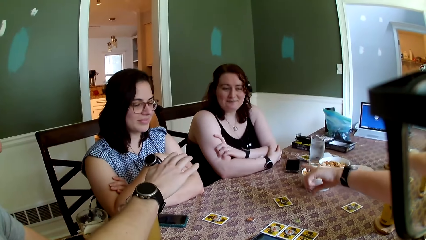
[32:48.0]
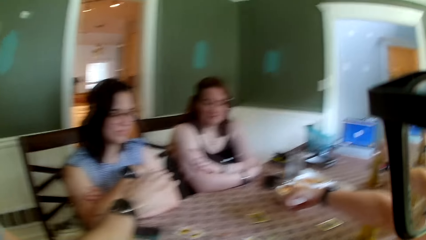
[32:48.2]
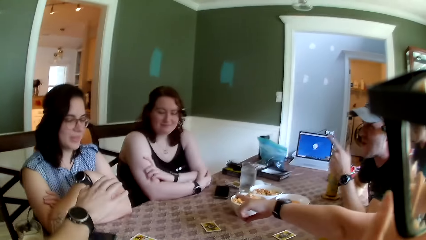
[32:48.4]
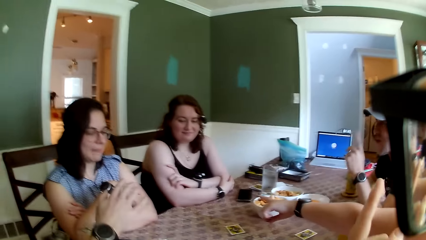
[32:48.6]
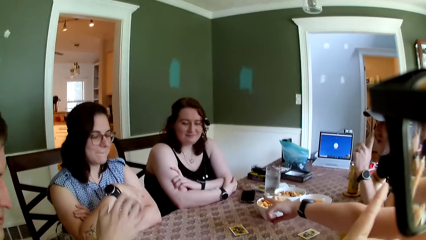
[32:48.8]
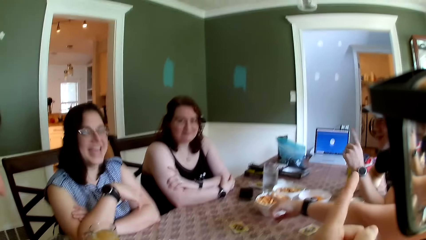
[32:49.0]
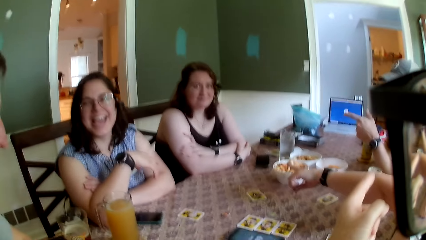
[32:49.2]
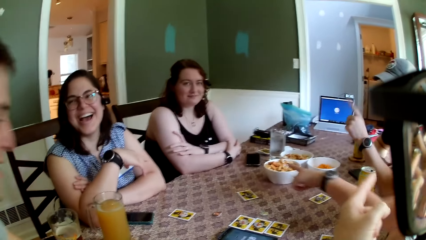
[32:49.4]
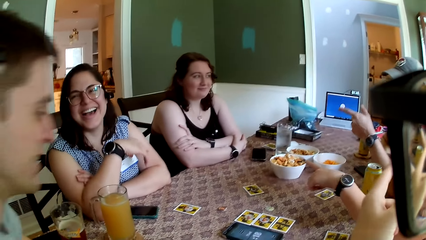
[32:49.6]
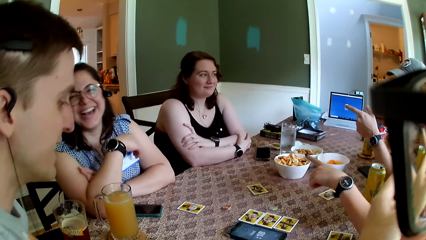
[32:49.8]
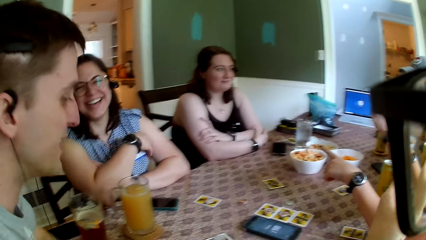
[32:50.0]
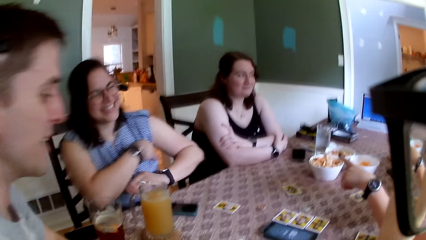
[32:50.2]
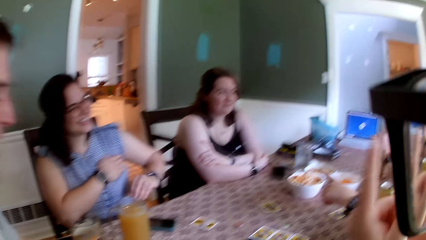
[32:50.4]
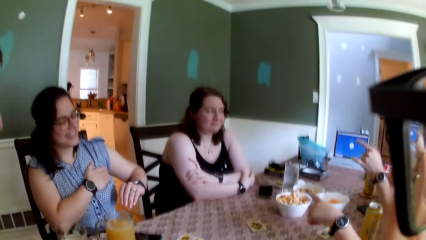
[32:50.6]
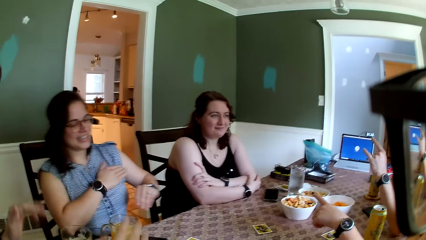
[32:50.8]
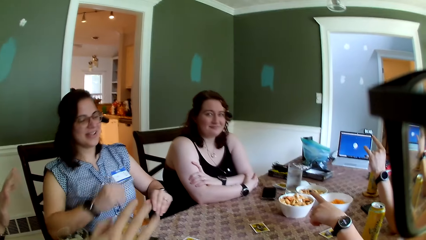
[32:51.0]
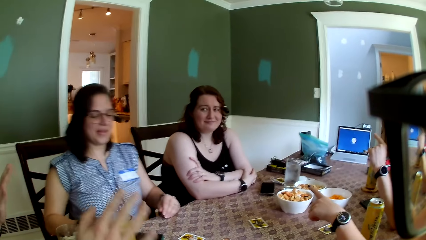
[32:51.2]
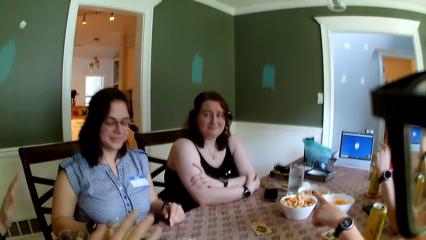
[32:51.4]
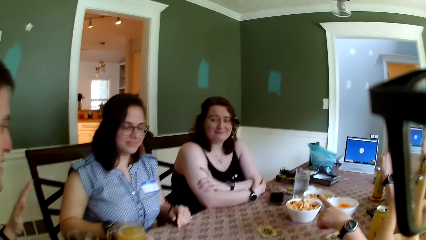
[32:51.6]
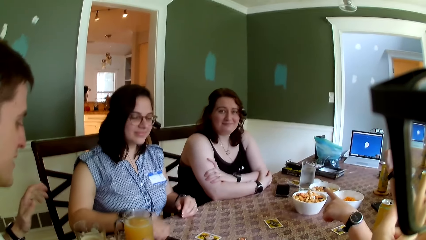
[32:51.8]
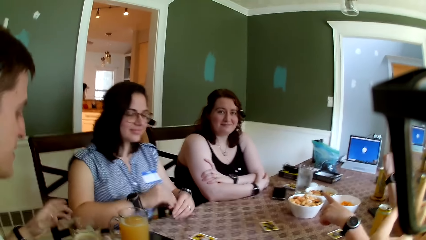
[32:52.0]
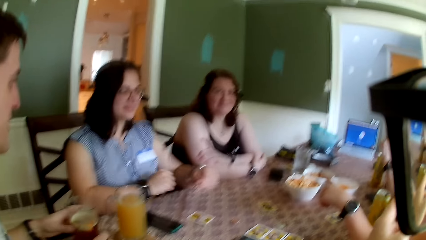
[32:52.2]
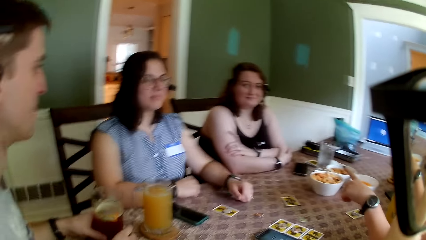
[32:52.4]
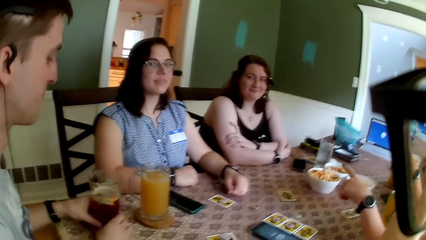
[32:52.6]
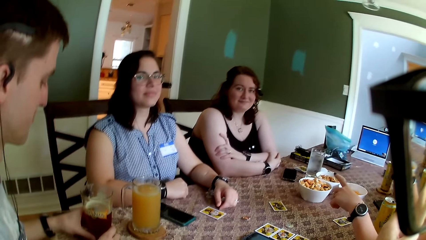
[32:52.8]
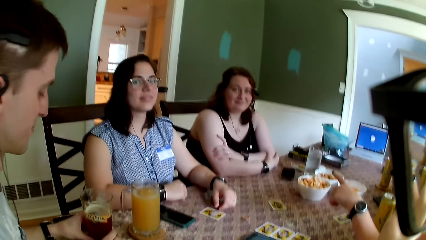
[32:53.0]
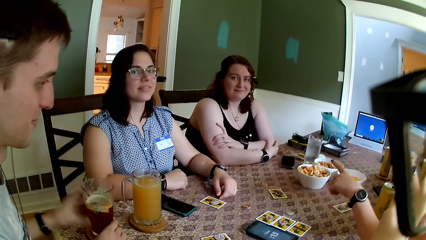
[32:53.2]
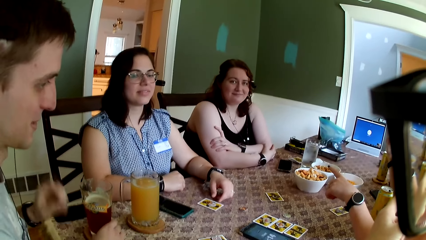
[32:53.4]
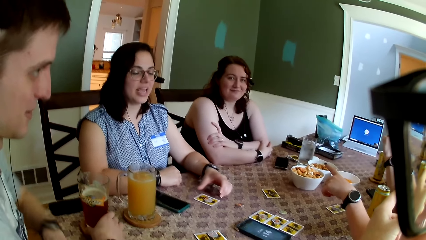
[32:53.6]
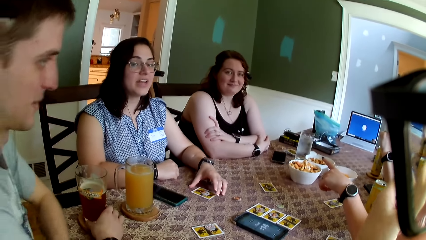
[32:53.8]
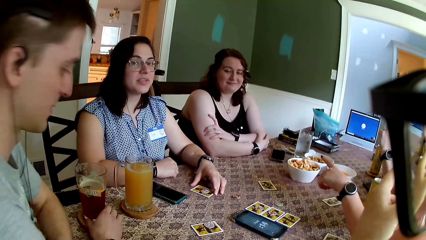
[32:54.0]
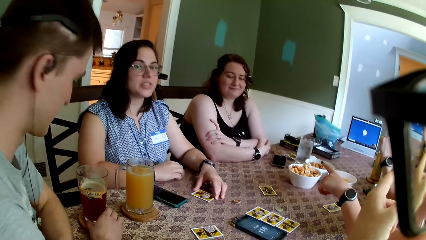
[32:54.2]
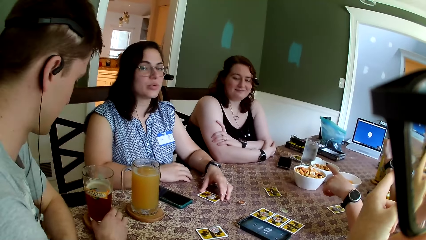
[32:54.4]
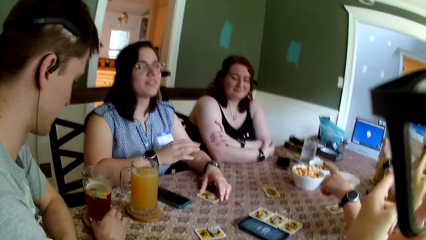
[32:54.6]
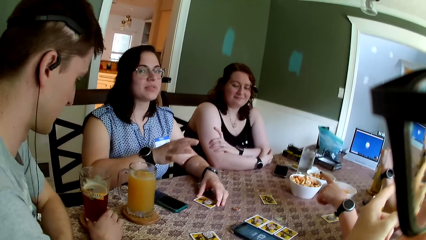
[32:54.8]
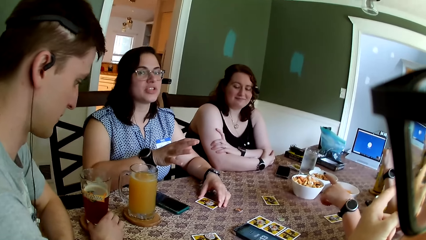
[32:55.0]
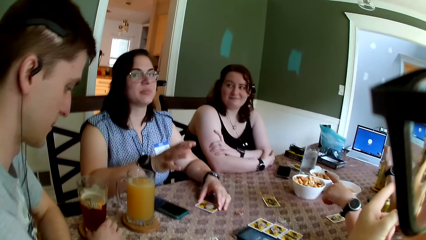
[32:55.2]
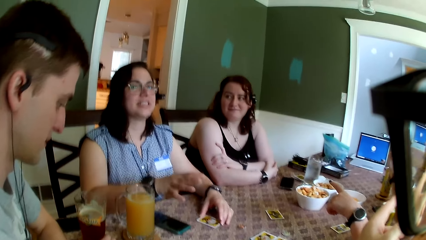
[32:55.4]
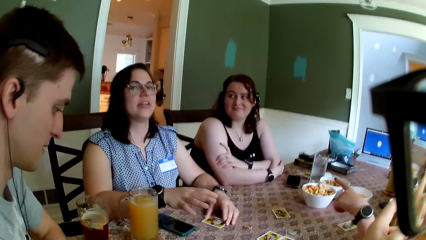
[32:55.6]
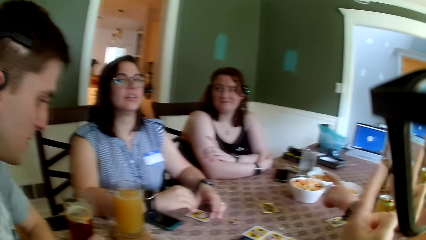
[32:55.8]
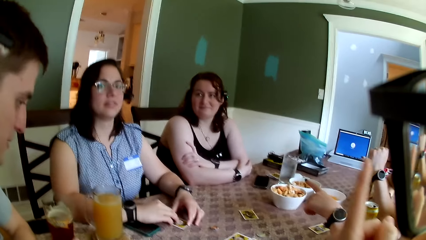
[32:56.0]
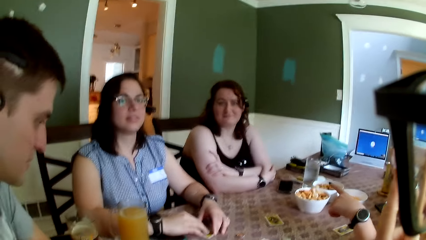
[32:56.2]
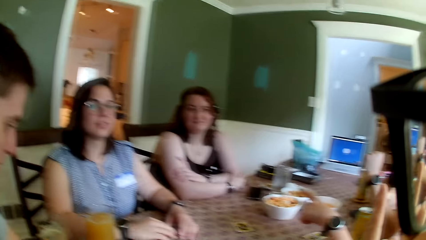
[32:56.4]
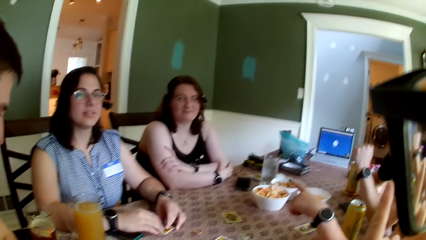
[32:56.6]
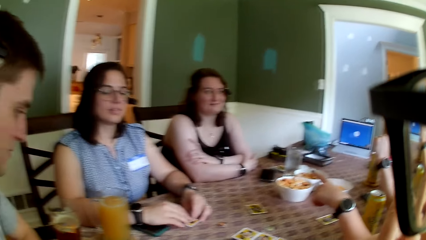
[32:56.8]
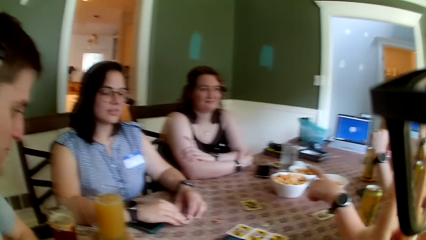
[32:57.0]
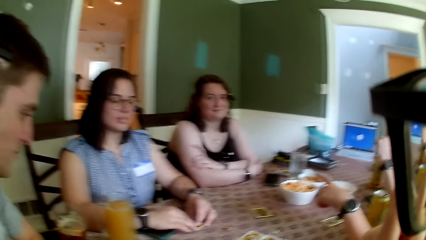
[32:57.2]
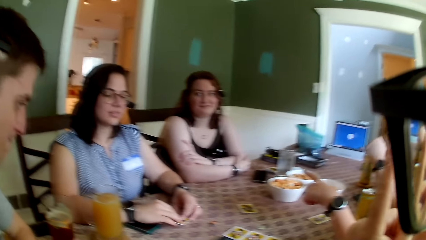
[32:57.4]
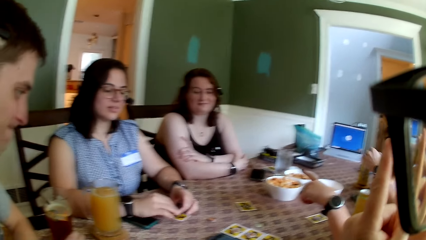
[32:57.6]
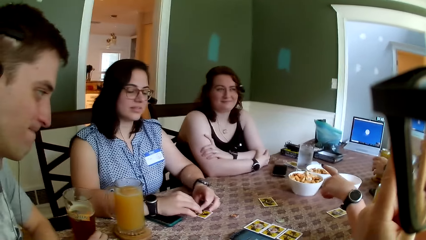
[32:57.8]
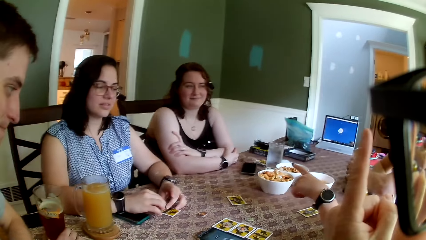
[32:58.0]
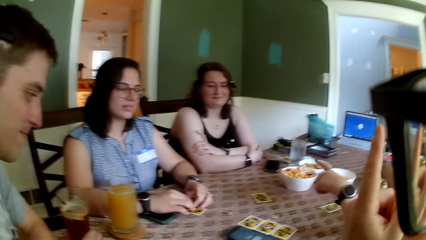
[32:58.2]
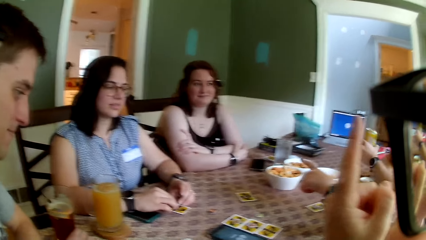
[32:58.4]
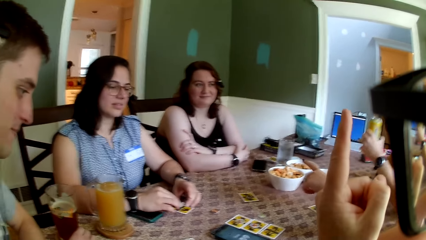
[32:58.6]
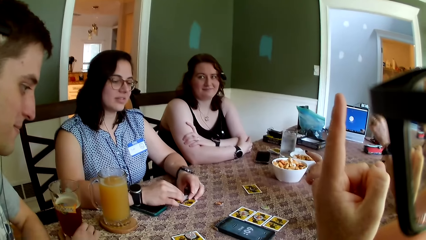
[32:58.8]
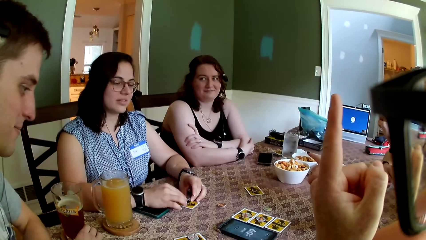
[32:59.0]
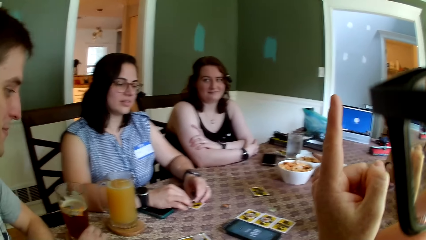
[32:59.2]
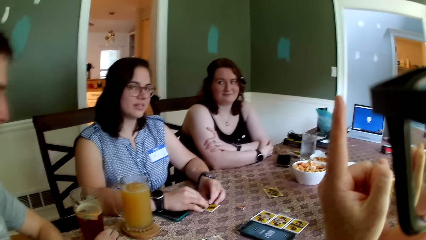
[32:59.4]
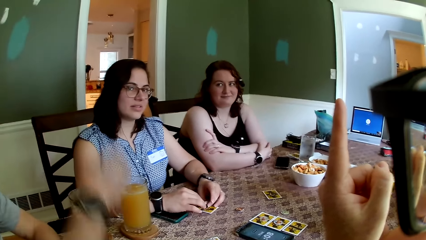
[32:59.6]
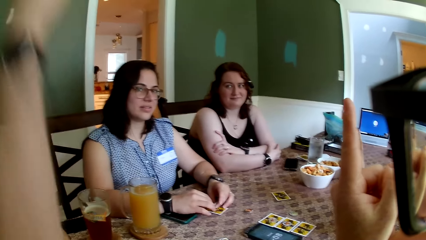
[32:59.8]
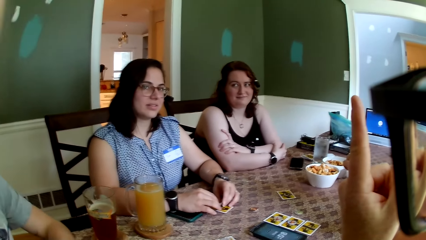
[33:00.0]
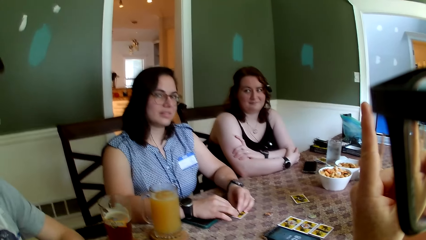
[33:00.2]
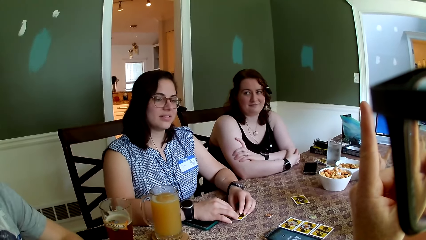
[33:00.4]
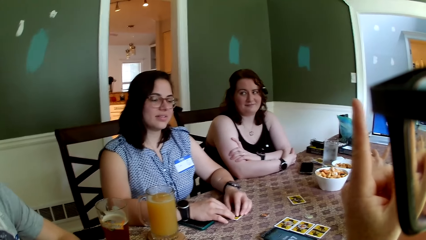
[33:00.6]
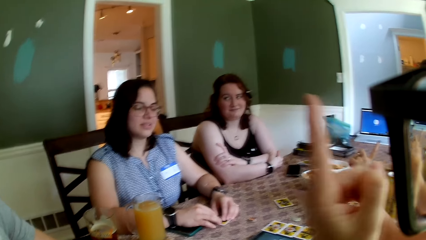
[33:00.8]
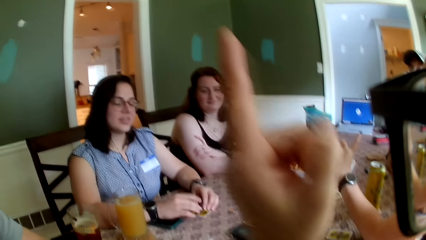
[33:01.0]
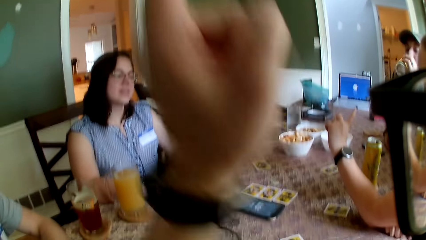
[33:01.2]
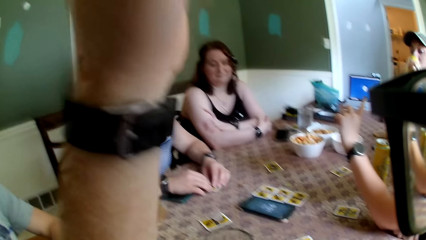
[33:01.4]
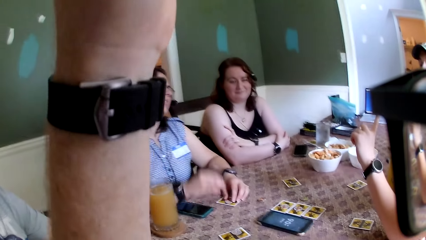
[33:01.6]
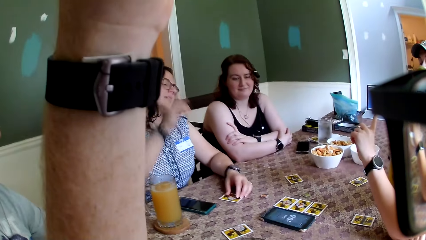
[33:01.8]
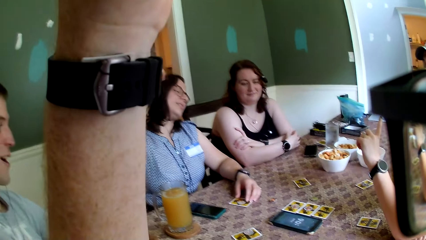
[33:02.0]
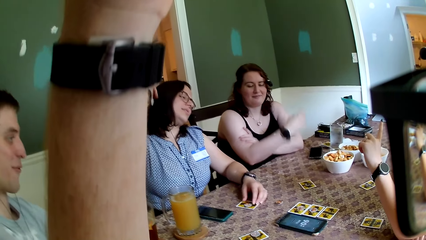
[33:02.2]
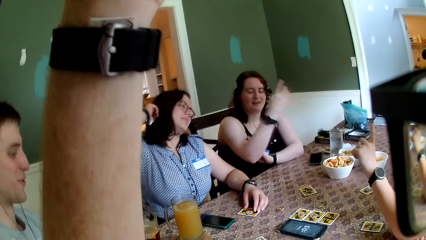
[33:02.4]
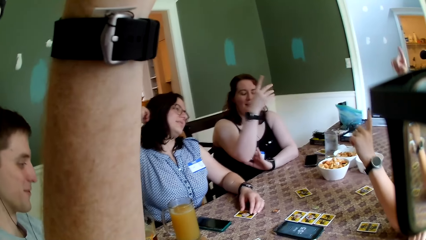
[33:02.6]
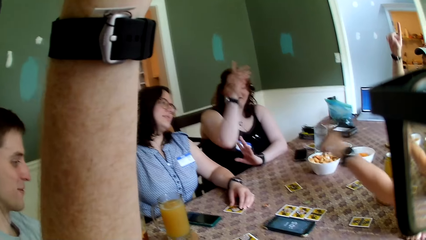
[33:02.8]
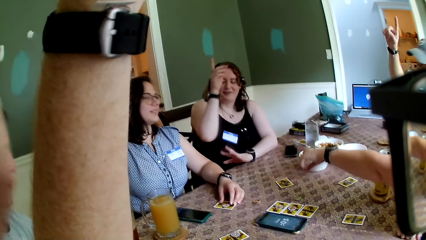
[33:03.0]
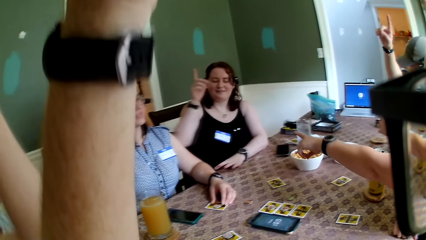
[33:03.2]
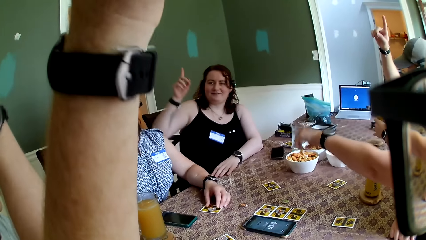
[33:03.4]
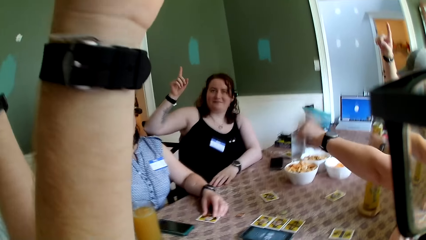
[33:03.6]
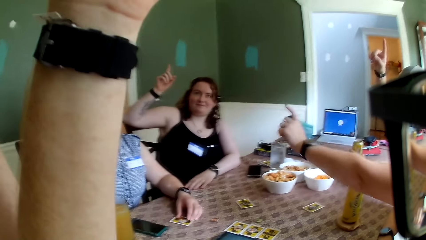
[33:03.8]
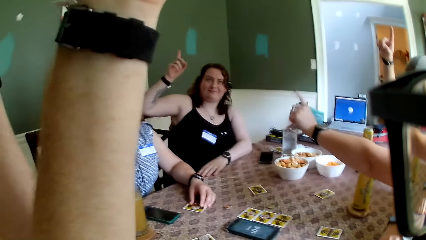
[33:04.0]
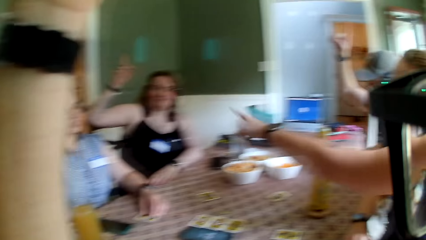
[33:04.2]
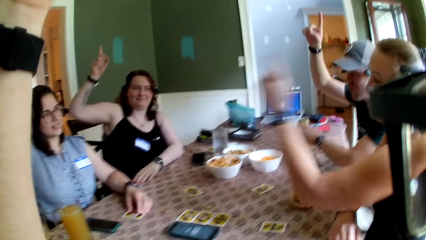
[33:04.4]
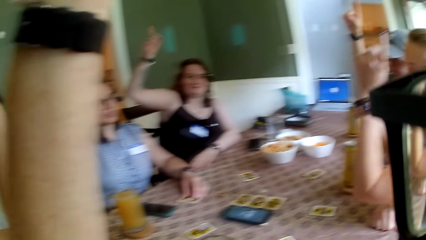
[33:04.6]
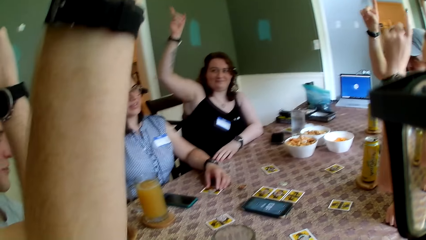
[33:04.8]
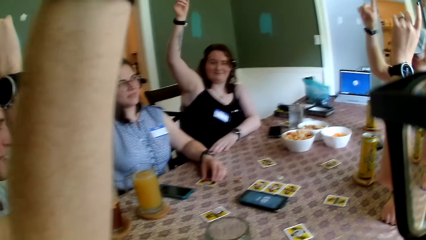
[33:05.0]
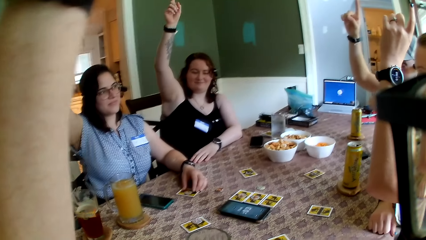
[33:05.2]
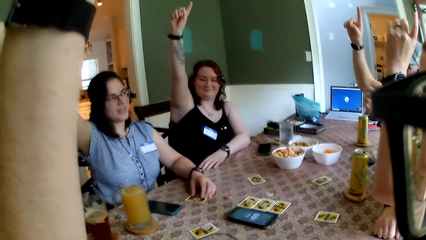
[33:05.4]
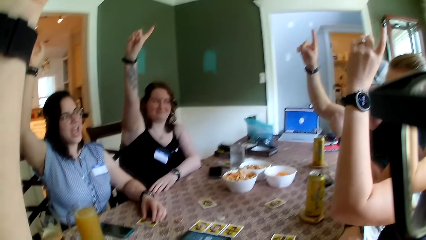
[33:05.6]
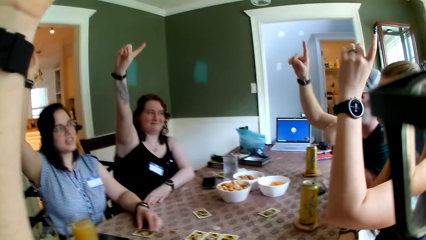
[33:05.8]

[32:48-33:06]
The camera wearer looks around. A woman removes both hands from the table, places both hands on the table and touches the card on the table with her left hand. The camera wearer converses with another woman. The first woman touches the token on the card on the table with both hands. The camera wearer lifts his hand. The first woman removes her right hand from the table. A third woman removes her right hand from the table. A fourth woman removes both hands from the table.
